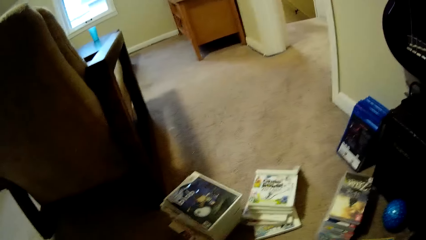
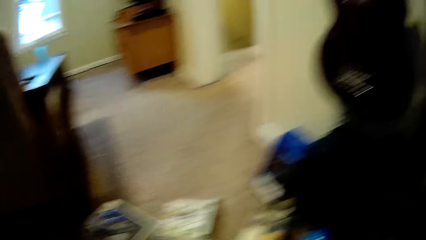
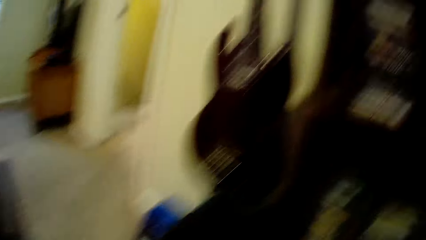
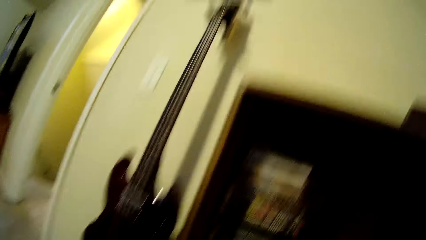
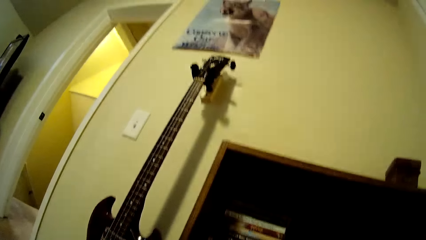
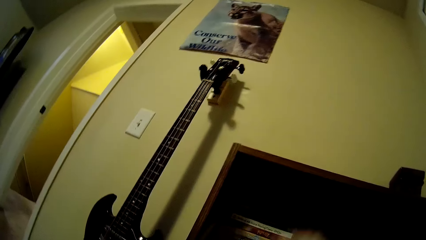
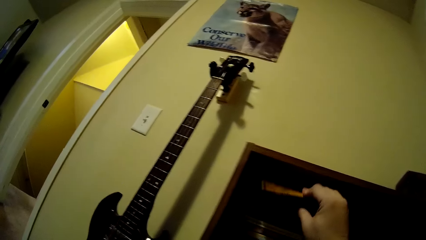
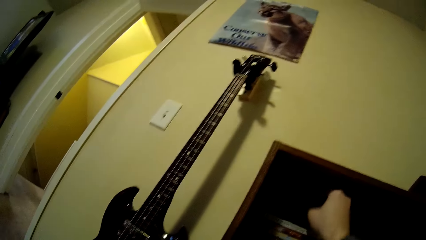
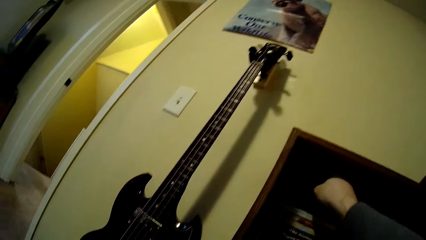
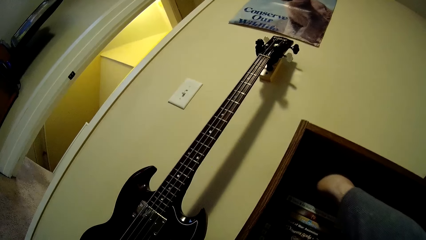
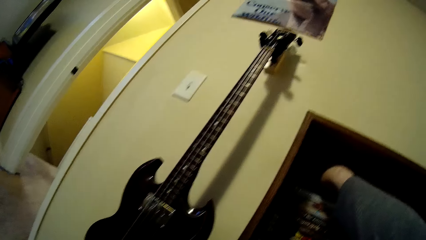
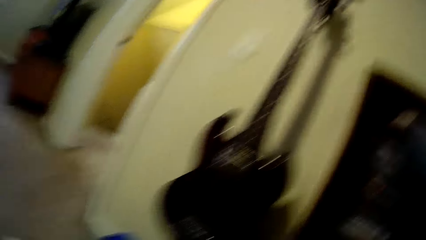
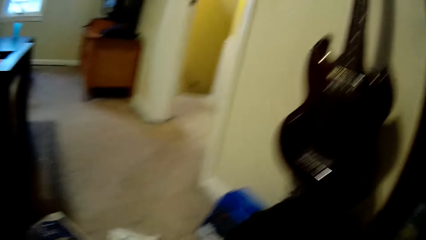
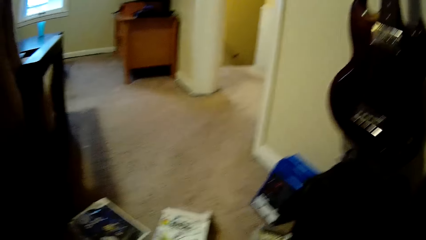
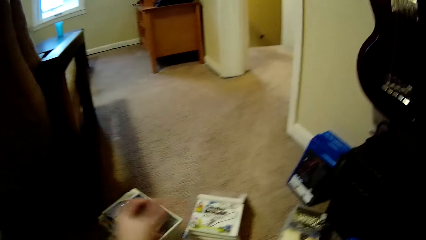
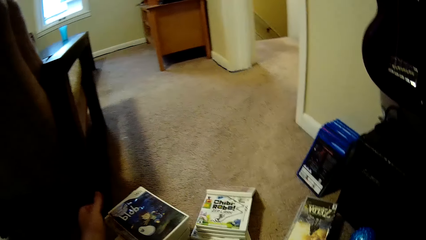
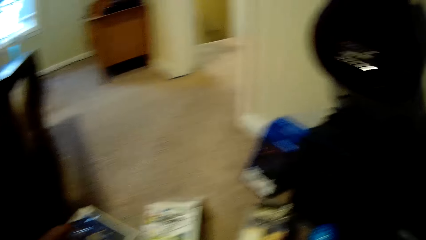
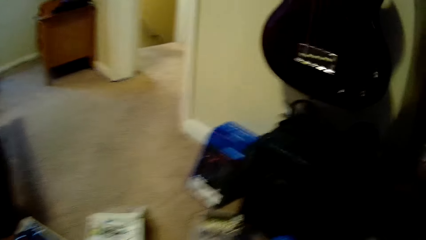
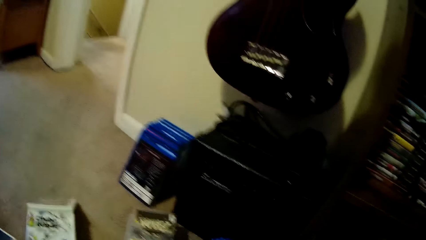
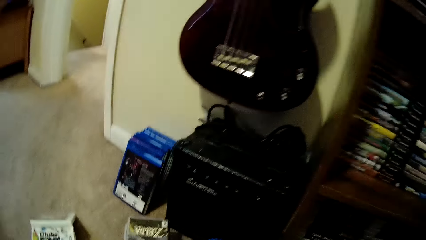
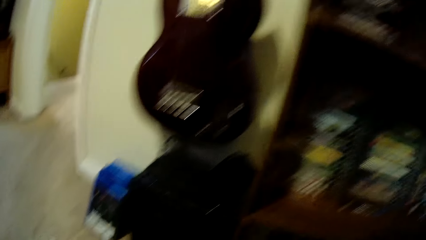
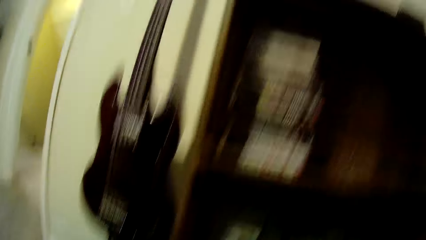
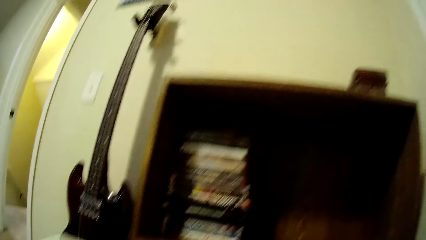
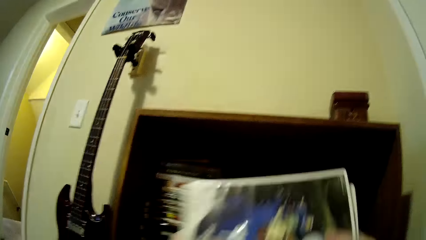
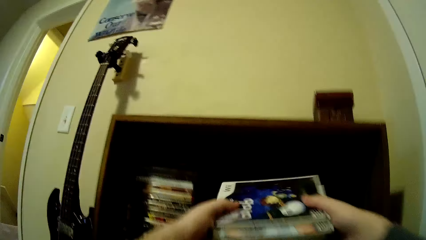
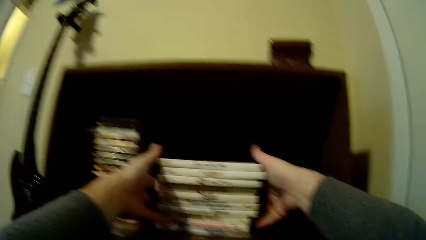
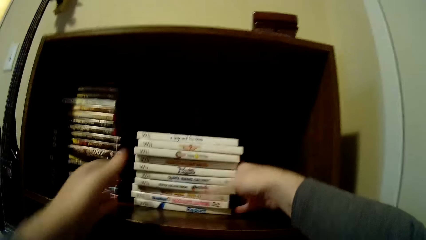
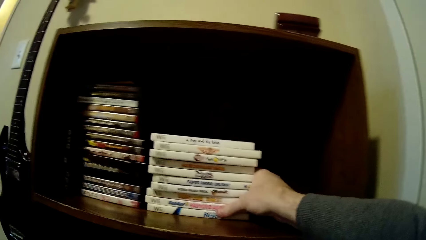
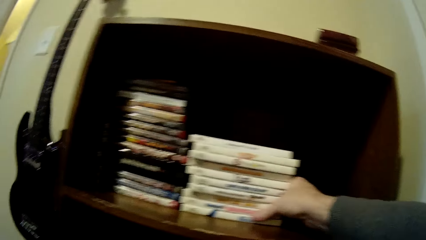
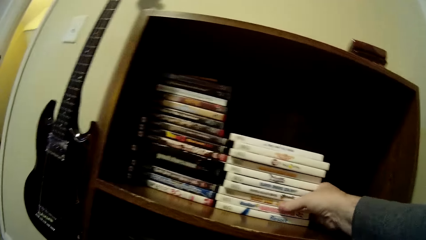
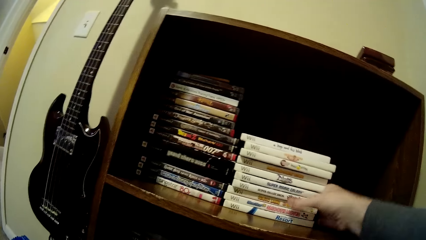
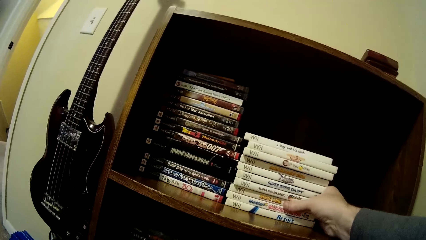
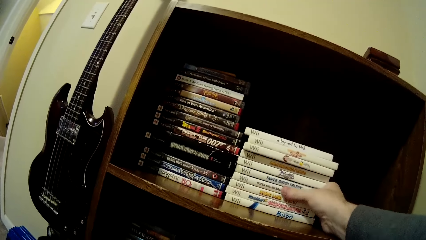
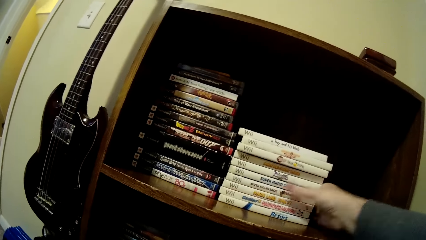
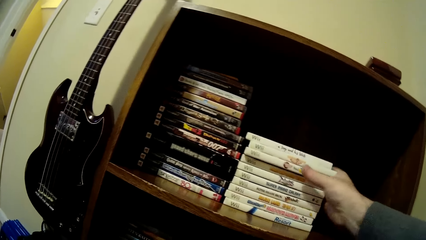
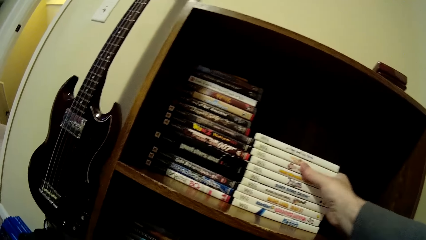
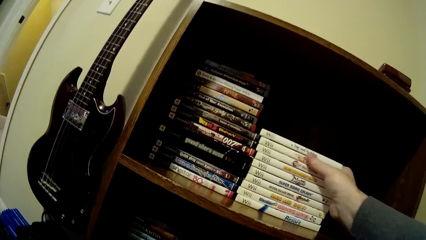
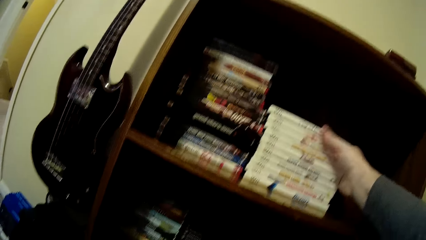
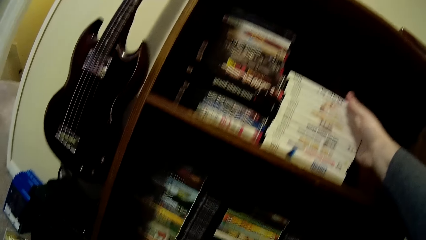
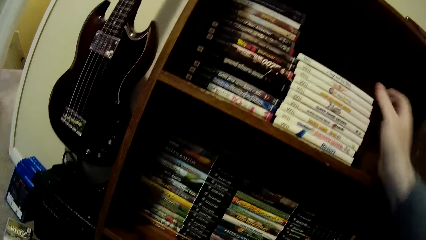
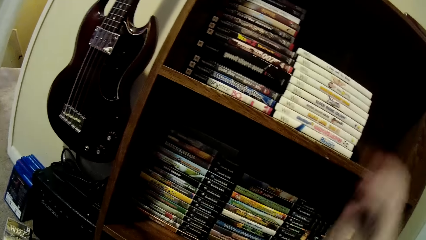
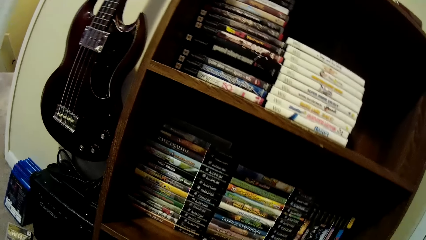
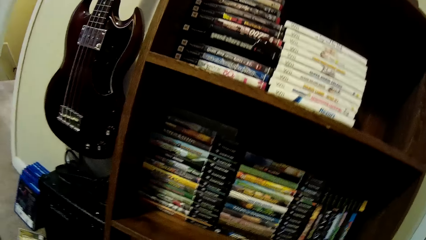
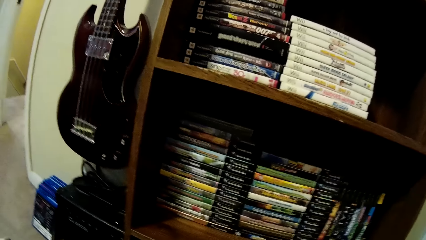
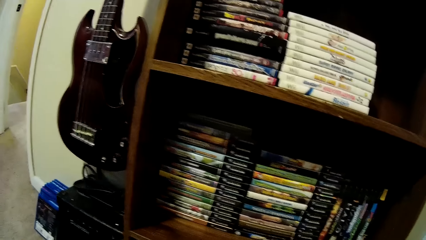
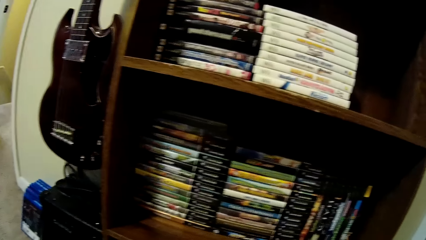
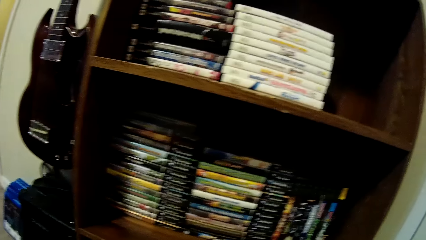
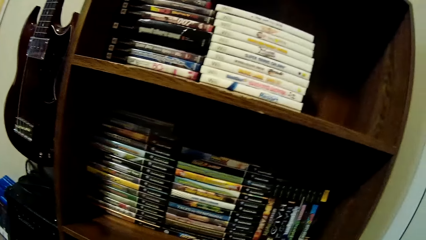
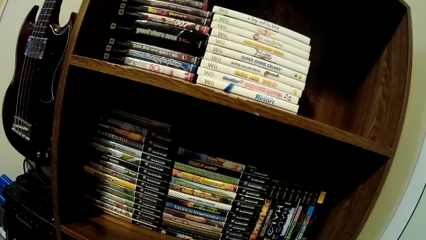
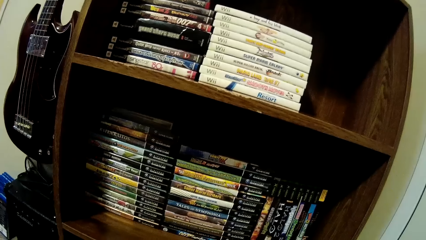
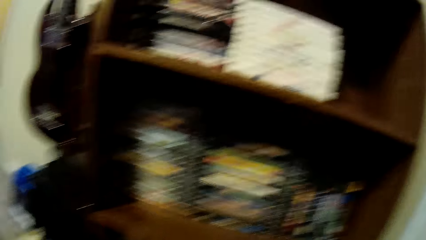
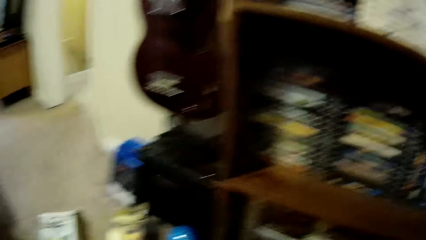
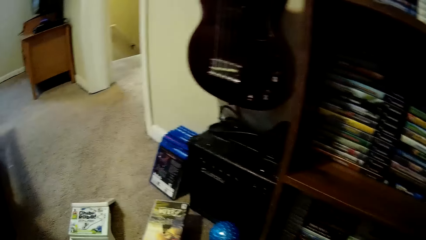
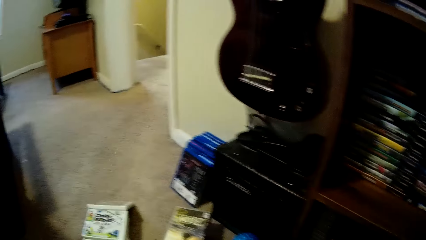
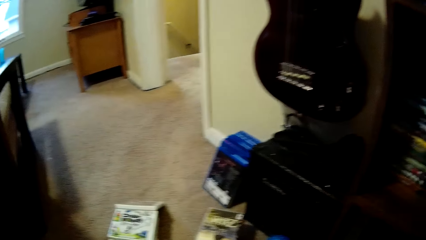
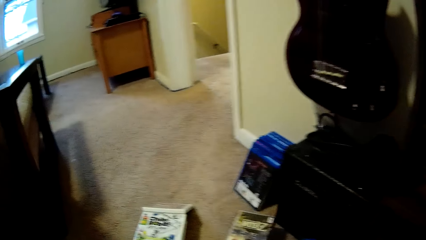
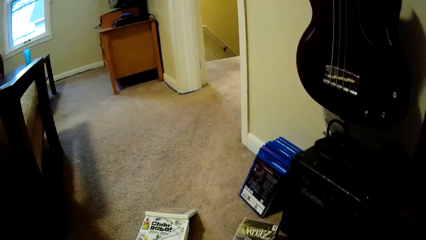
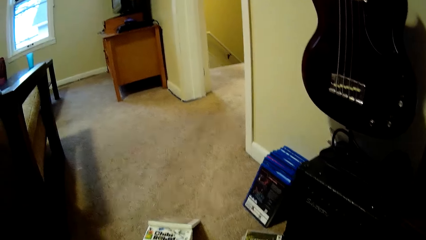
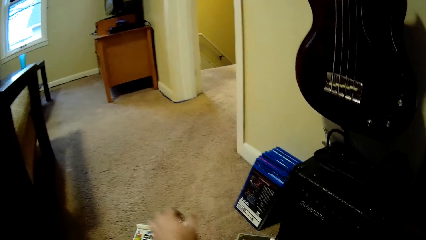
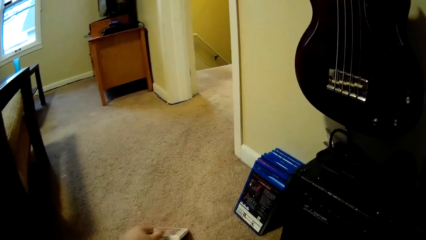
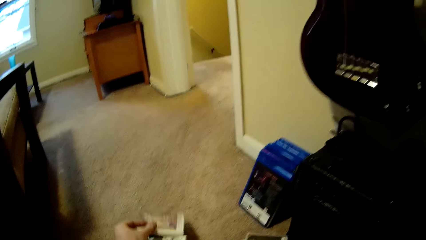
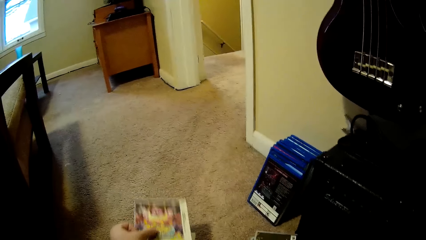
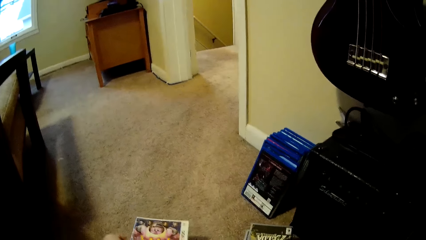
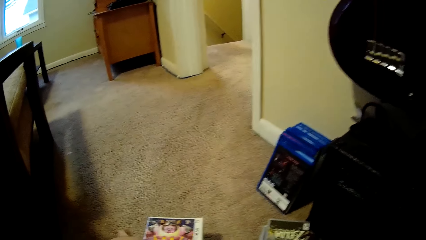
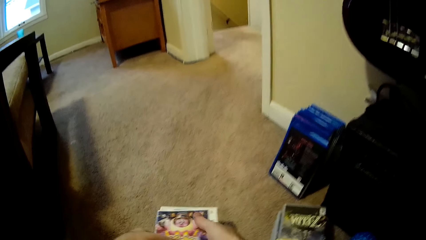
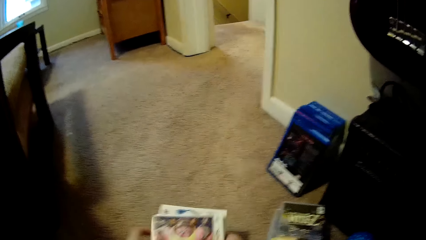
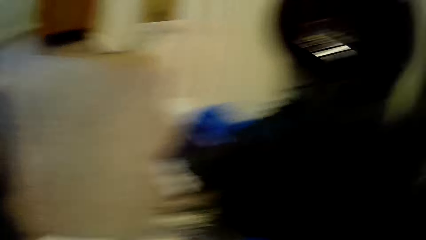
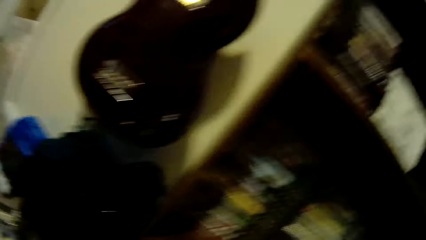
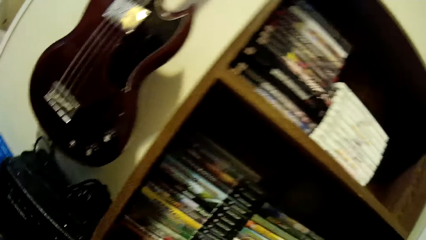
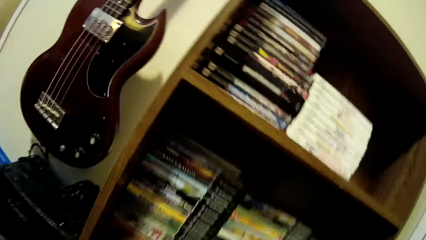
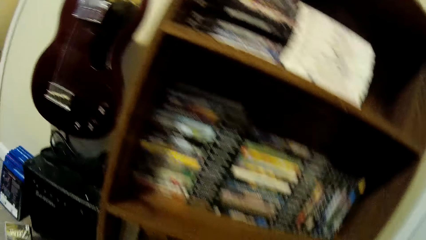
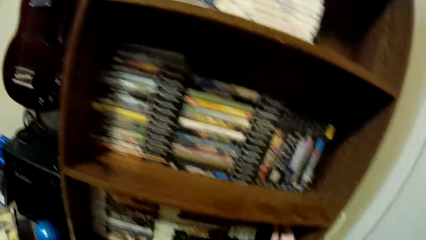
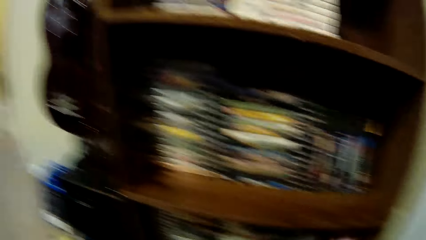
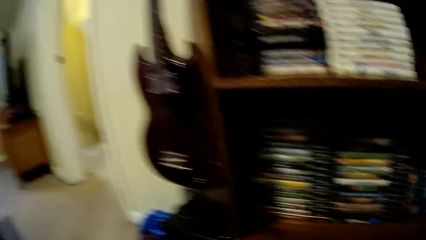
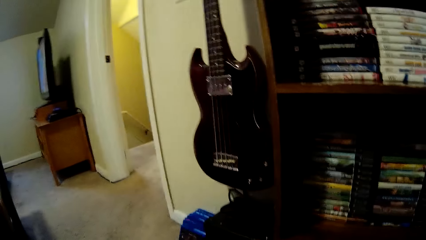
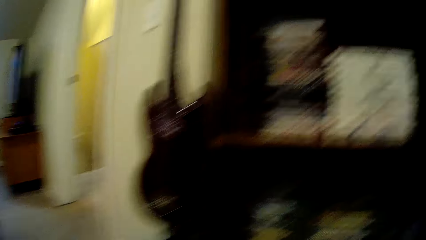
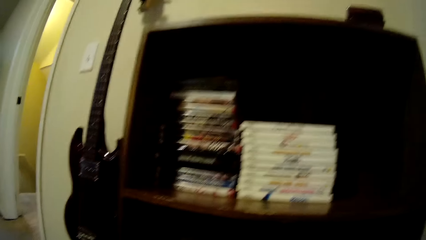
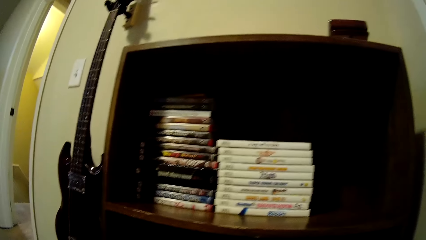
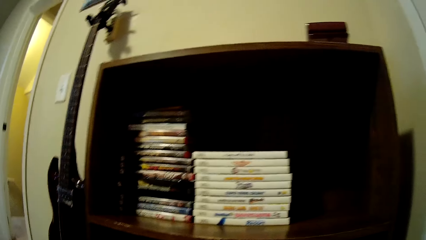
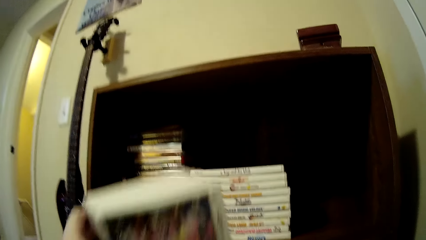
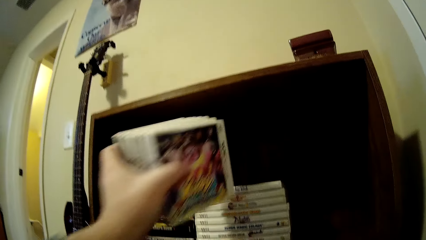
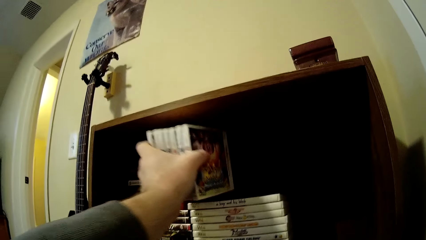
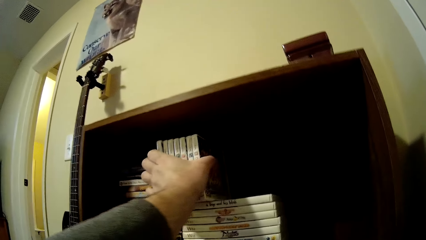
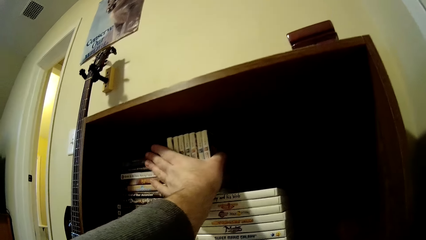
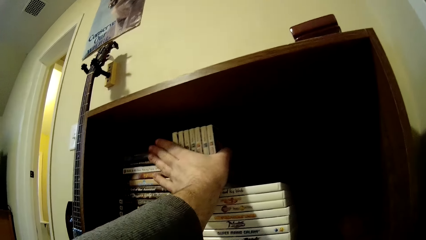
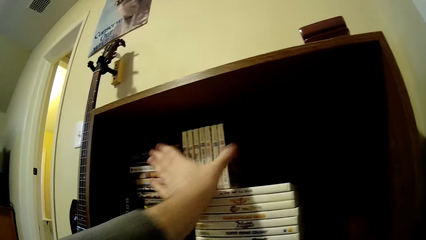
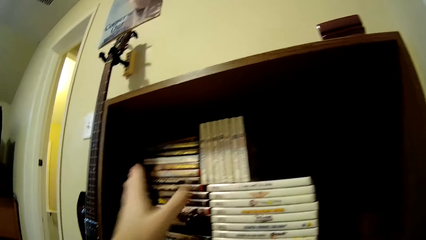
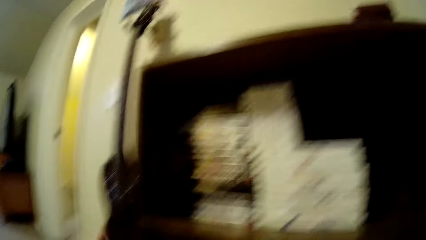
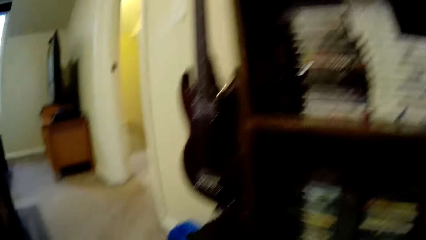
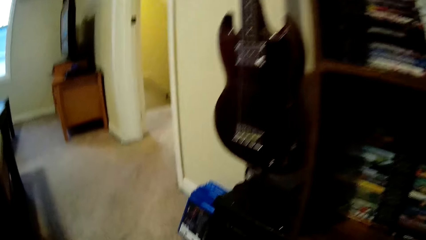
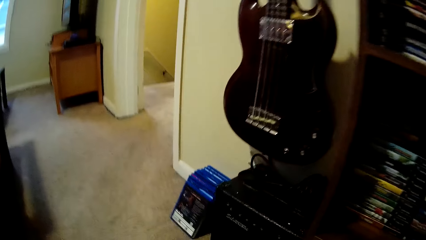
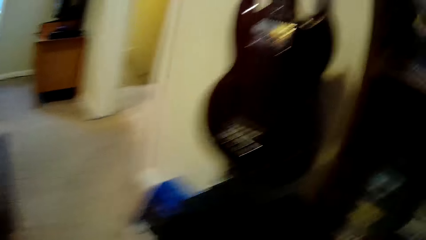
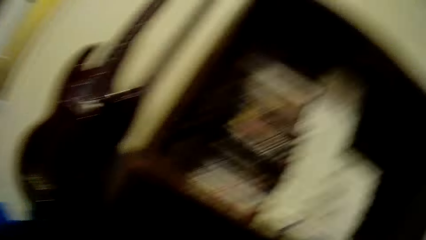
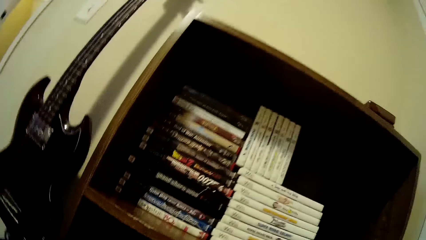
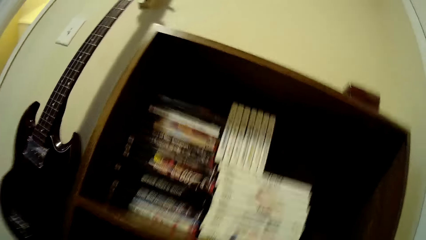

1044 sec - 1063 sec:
The camera wearer looks around a room. They put a brick game on top of the video cassette box cases. They put books on a shelf. They pick video cassette box cases or books from the floor. They put the video cassette box cases in the shelf. They arrange the books on the shelf. They look around the room. They pick up the books from the floor. They put the books on the shelf. They look around the room. They put the video cassette box cases in the shelf. They look around the room.
